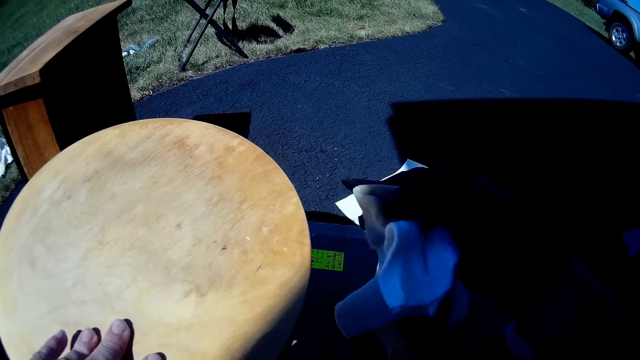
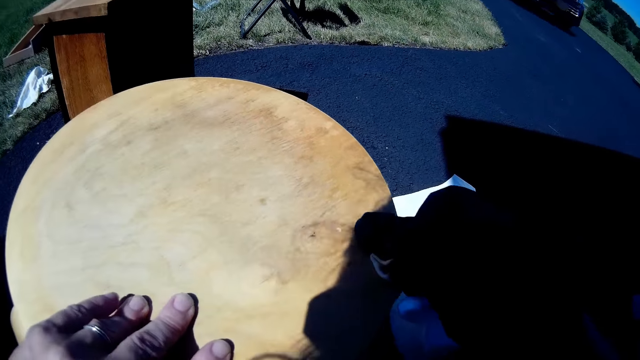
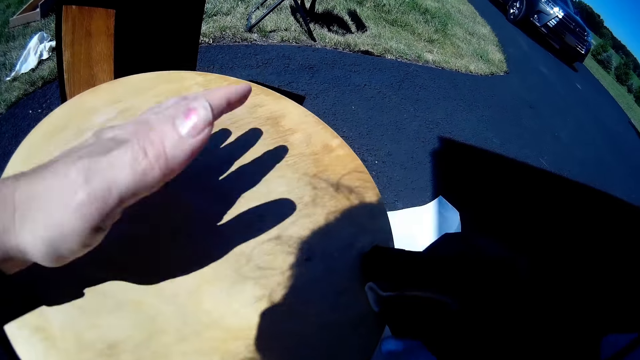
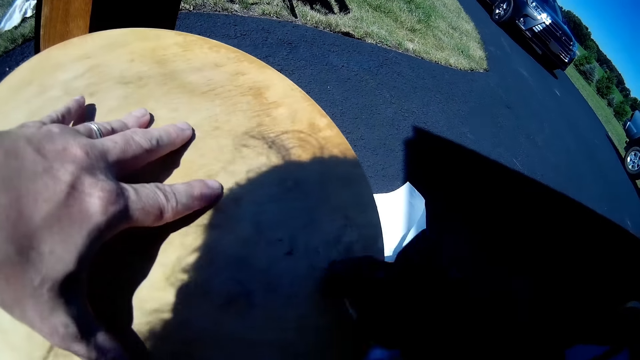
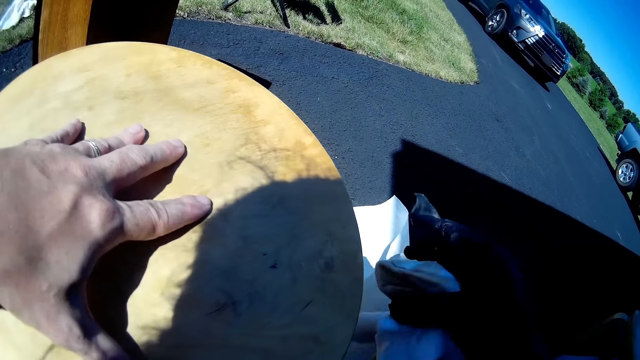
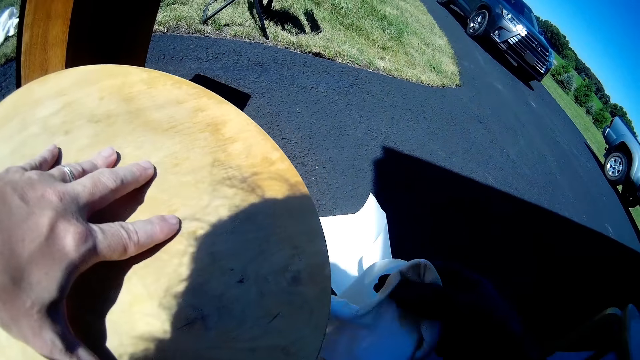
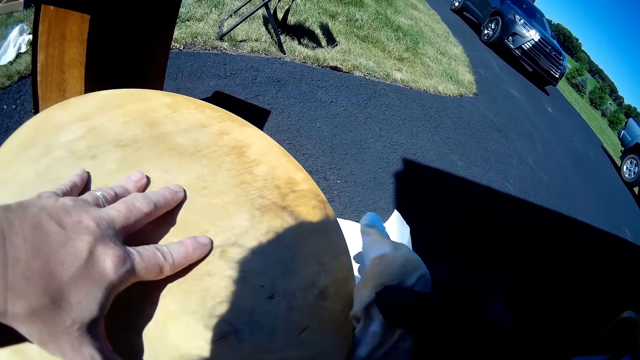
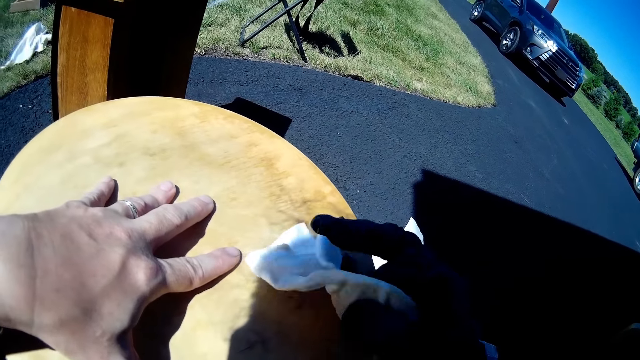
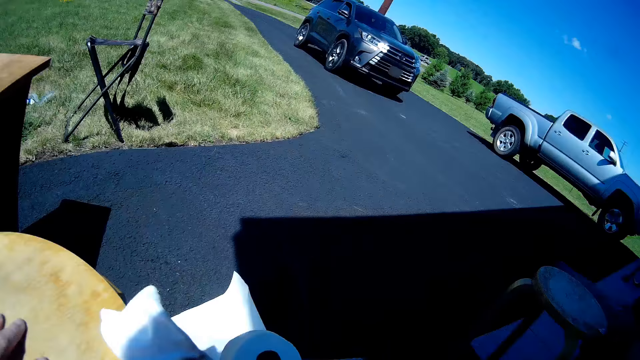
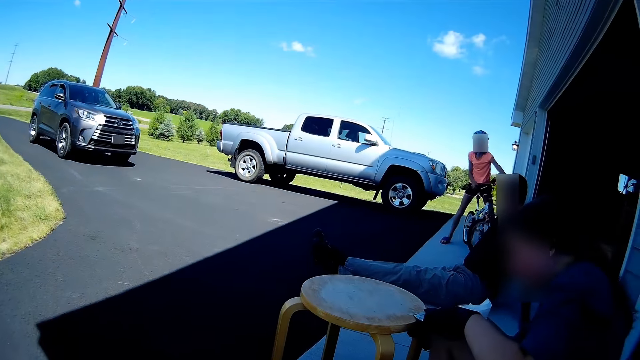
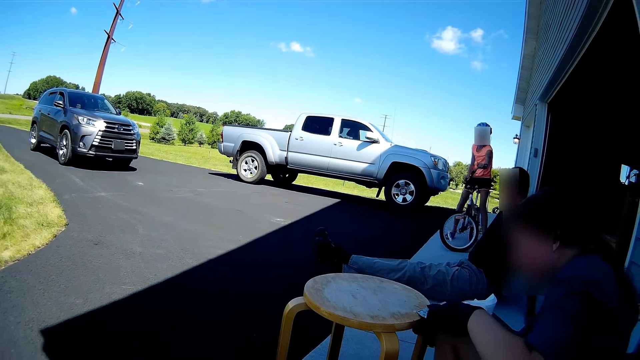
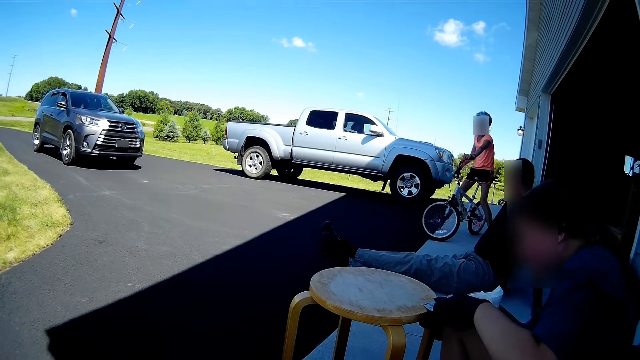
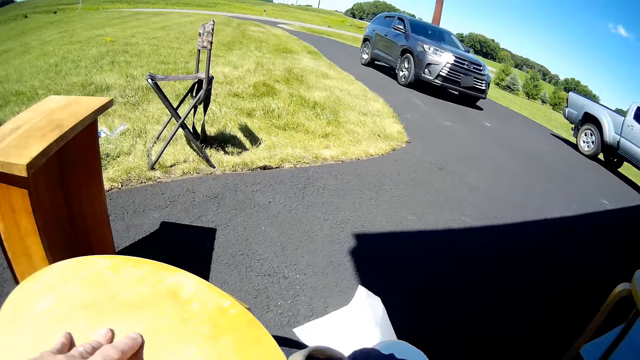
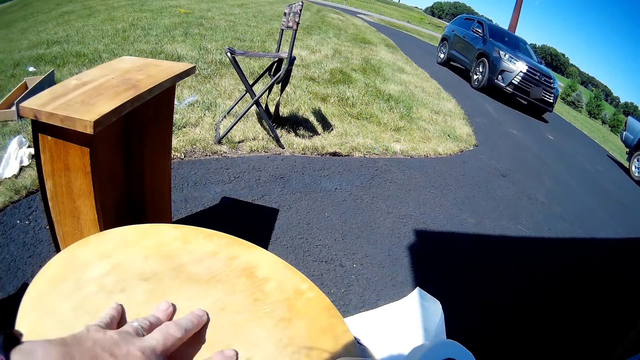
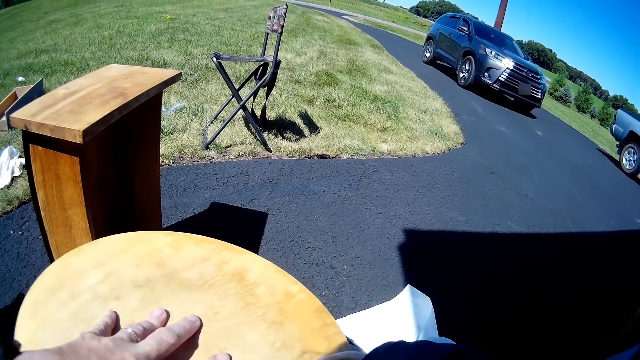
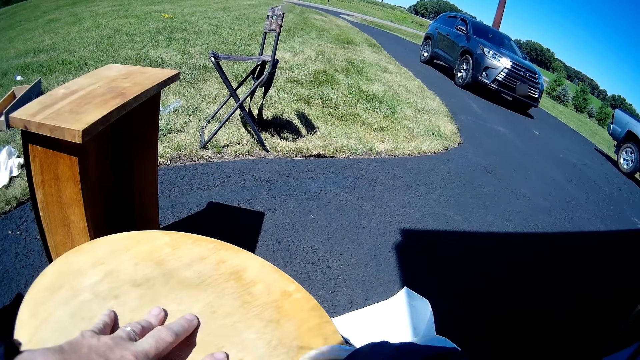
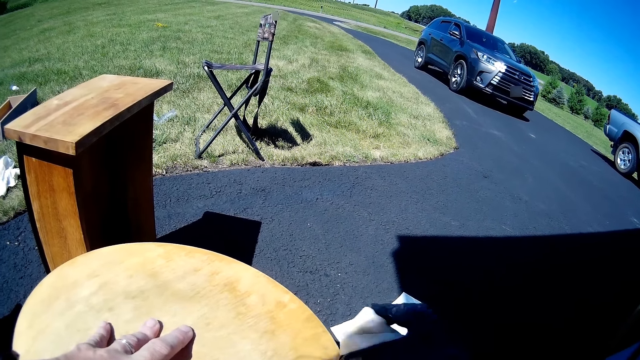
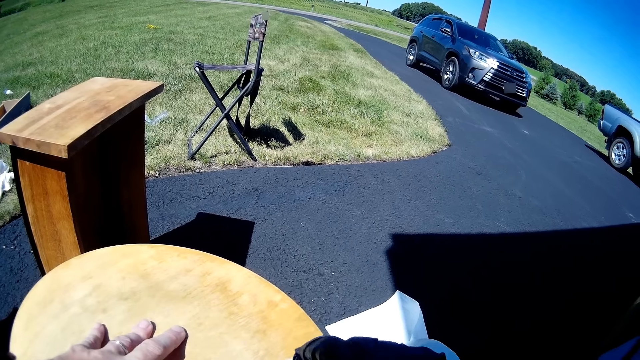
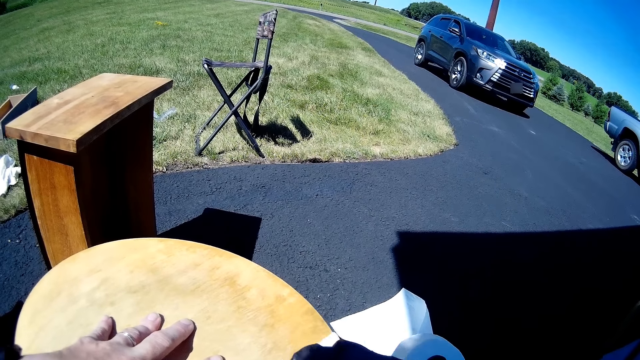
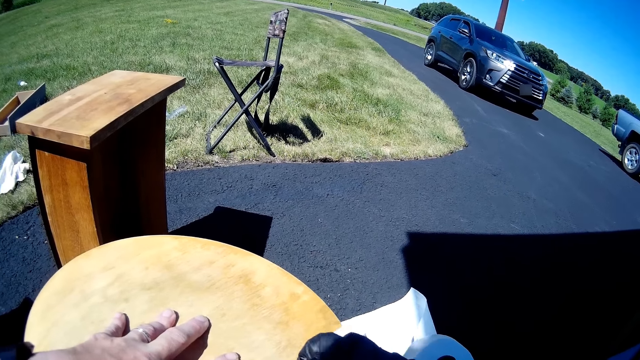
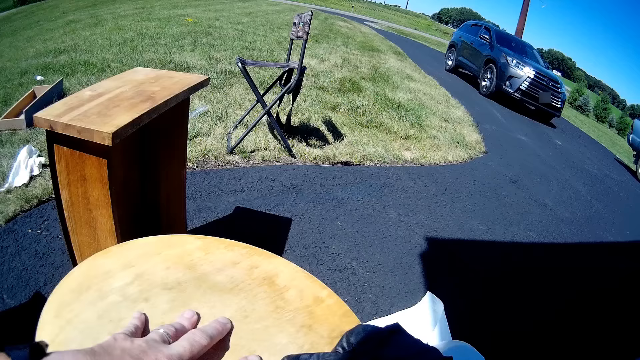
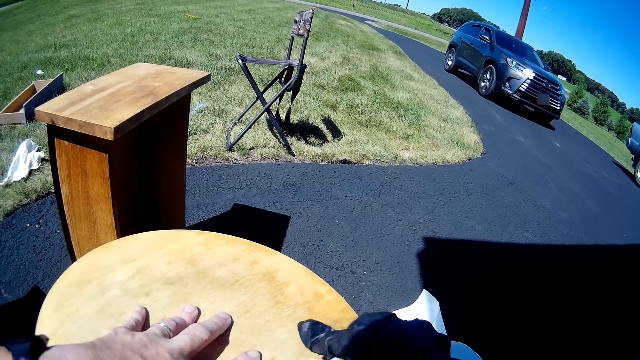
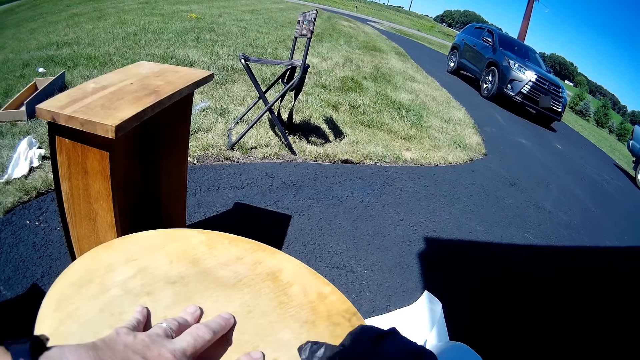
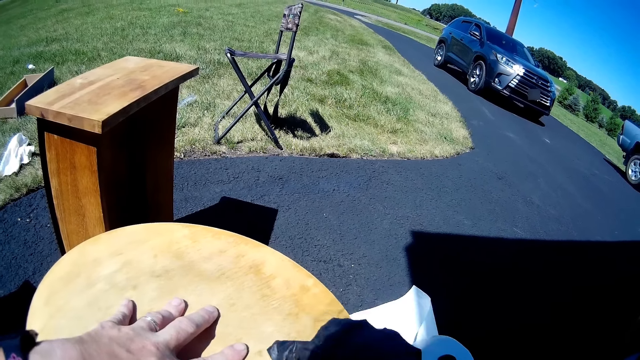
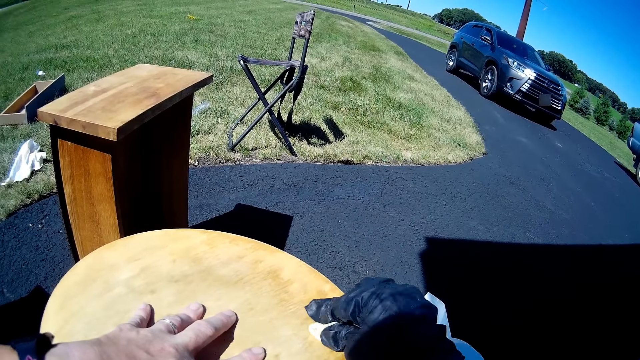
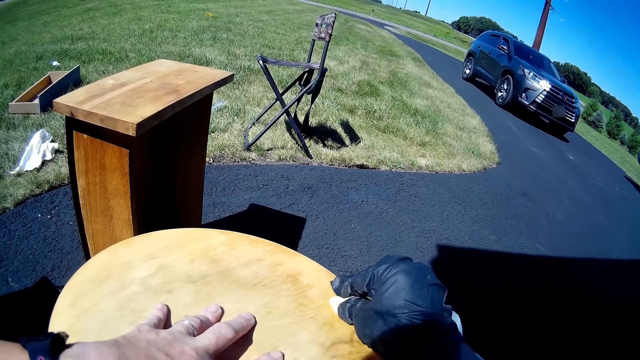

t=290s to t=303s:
The camera wearer puts a hand on furniture. A man sits on the floor. A woman removes dirt on the furniture with a scraper. The camera wearer applies paint oil on the furniture with a wiping cloth.

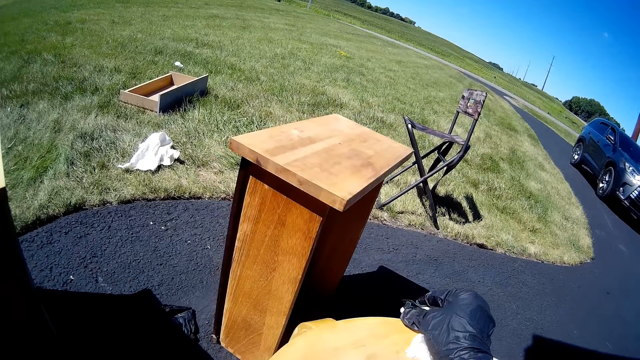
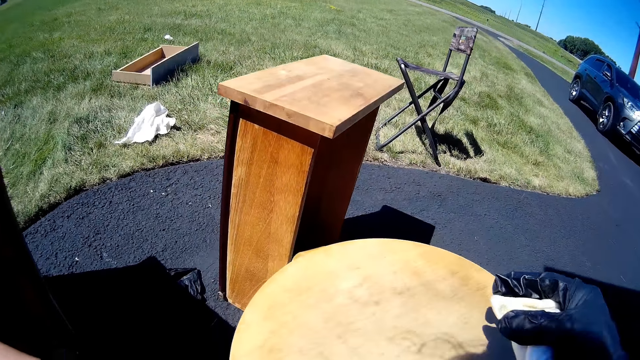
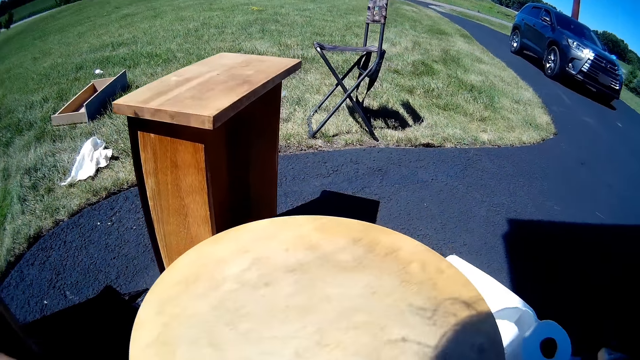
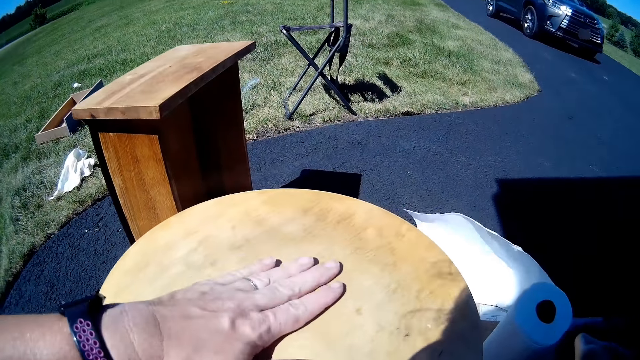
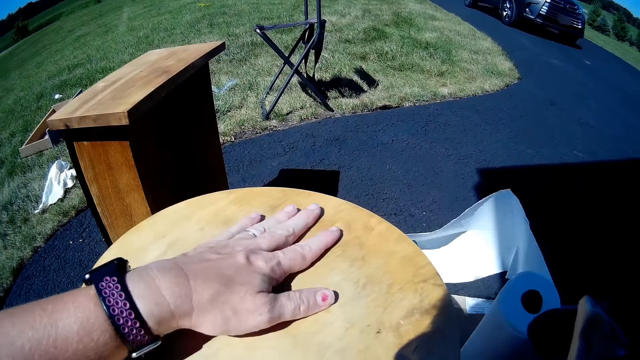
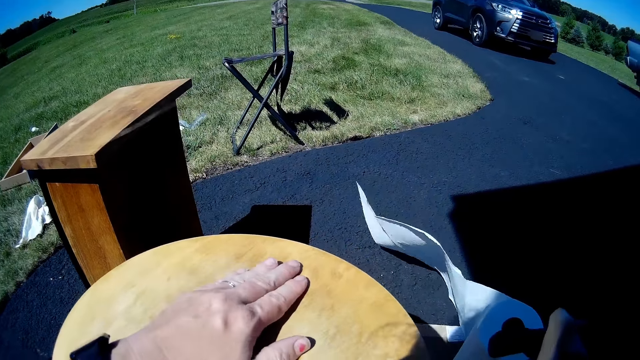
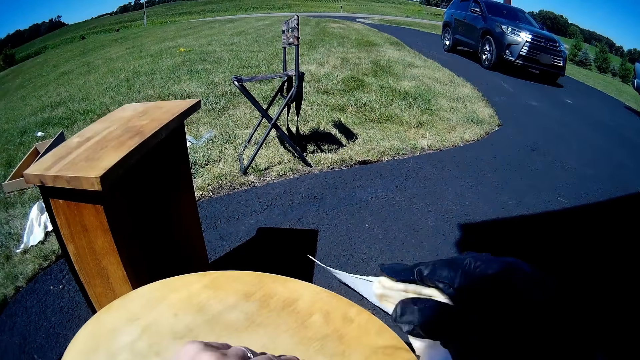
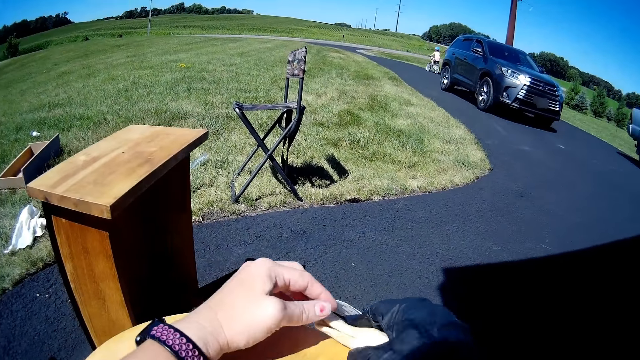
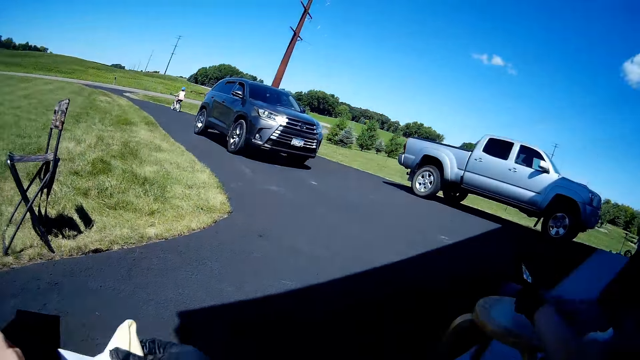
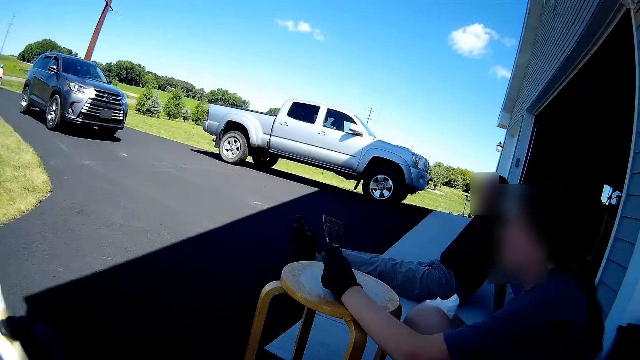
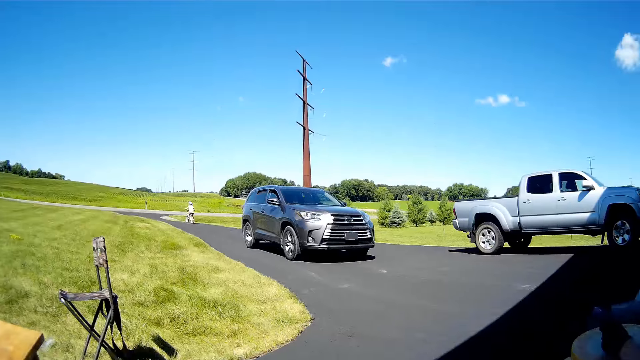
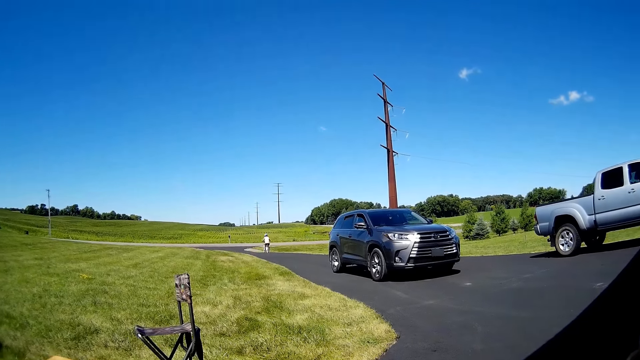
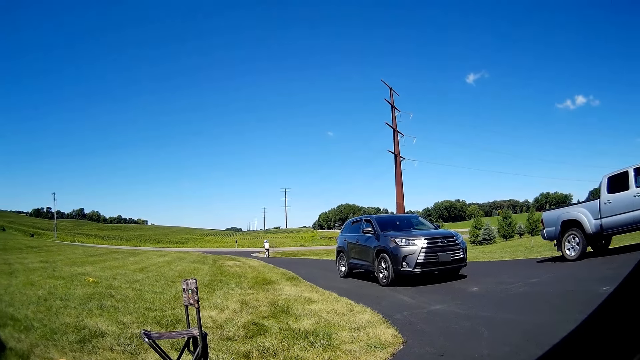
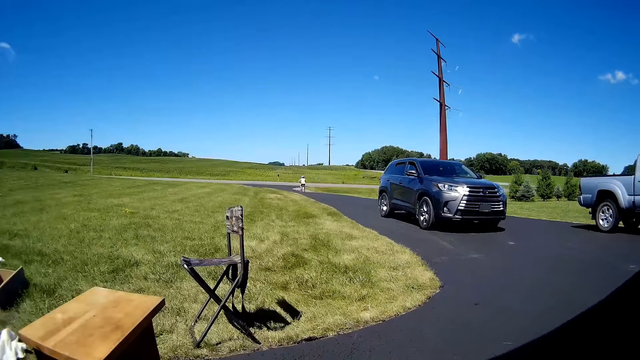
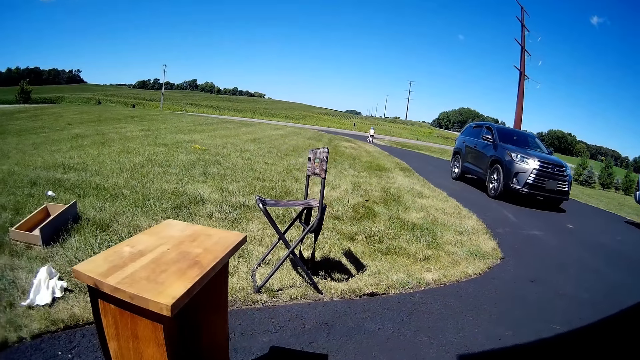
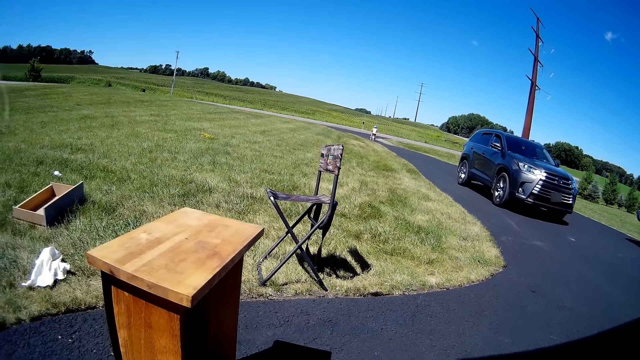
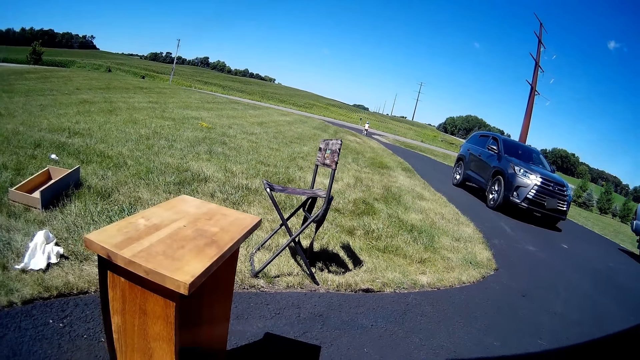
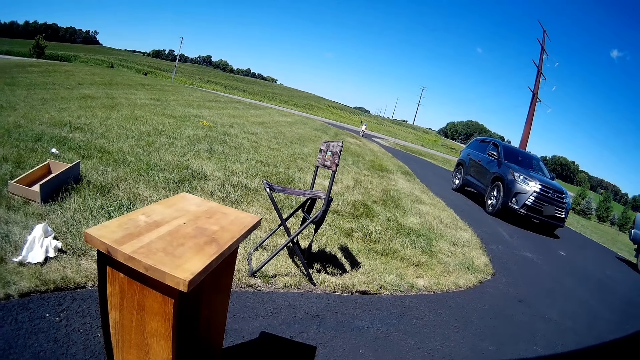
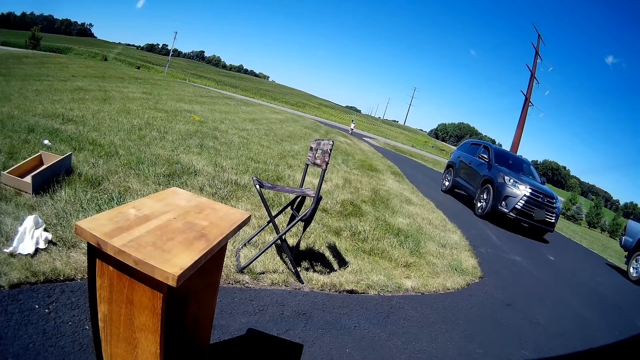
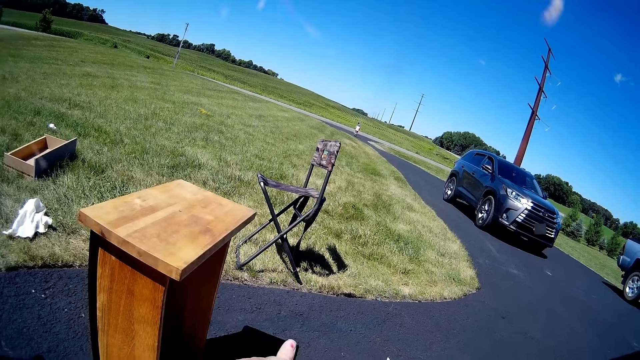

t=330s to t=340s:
The camera wearer puts a hand on furniture. A woman holds a scraper. Another woman rides a bicycle.
